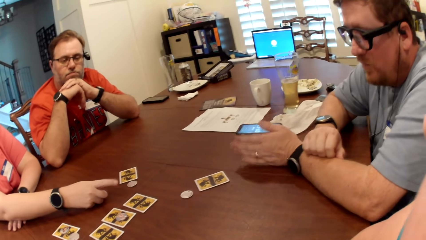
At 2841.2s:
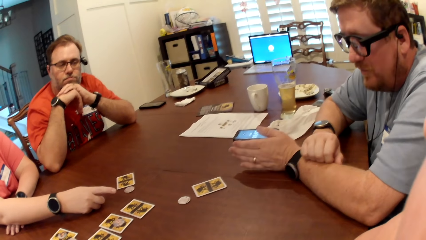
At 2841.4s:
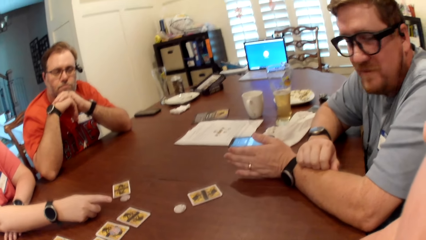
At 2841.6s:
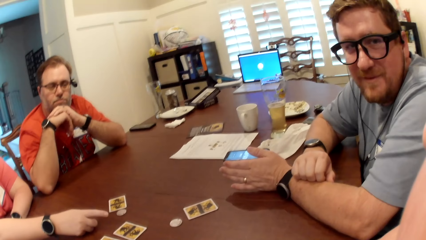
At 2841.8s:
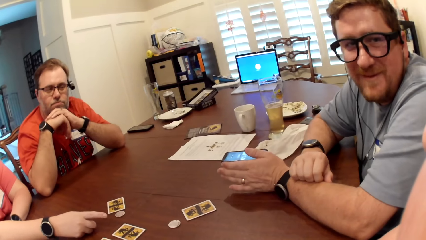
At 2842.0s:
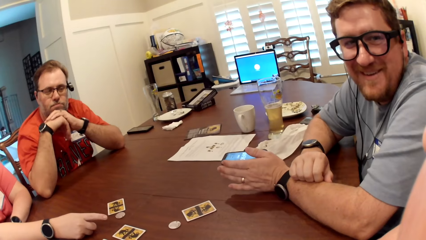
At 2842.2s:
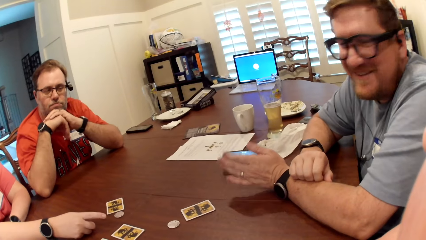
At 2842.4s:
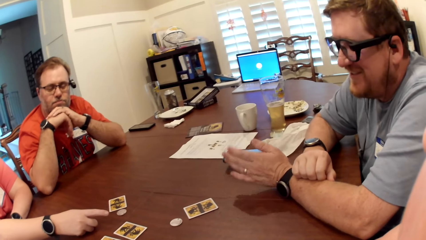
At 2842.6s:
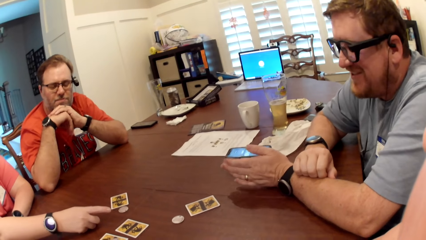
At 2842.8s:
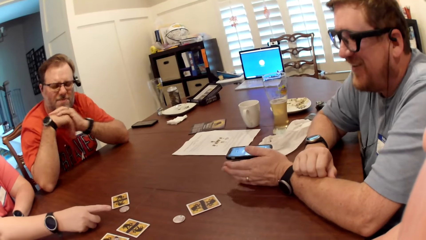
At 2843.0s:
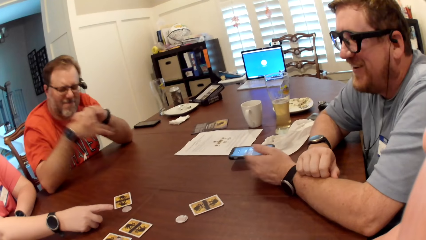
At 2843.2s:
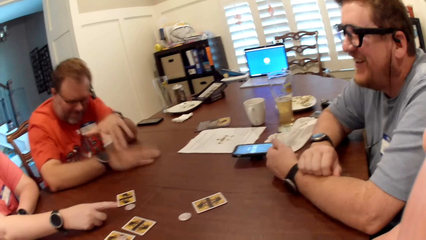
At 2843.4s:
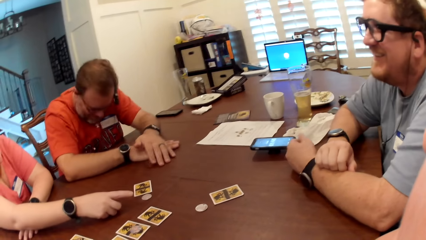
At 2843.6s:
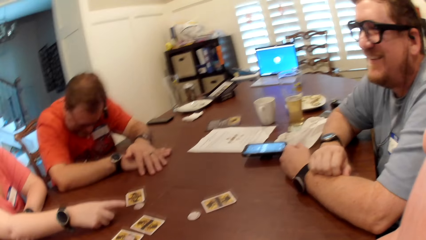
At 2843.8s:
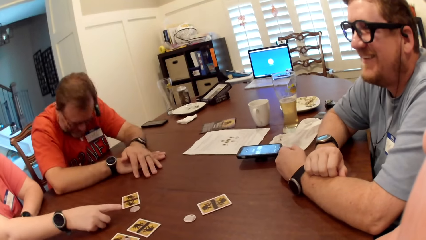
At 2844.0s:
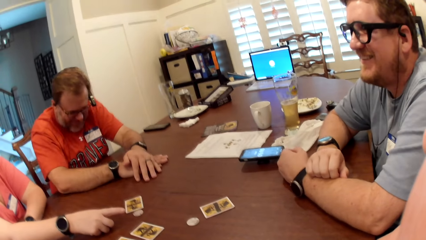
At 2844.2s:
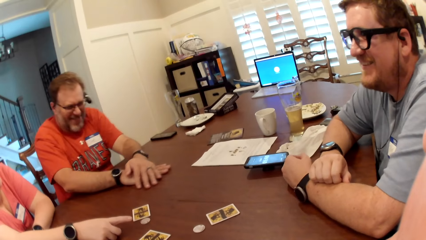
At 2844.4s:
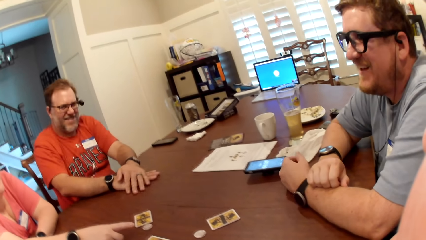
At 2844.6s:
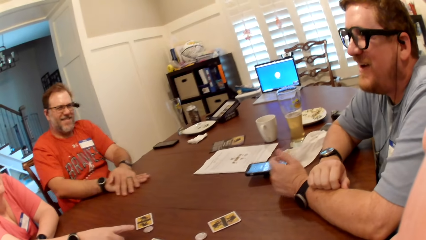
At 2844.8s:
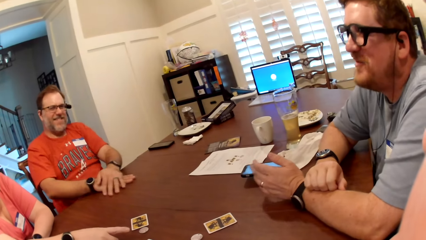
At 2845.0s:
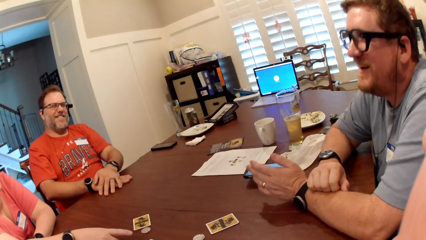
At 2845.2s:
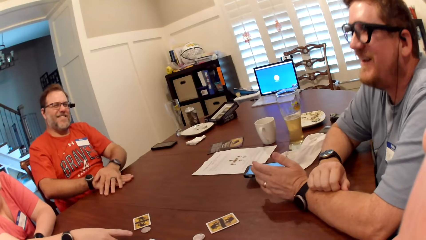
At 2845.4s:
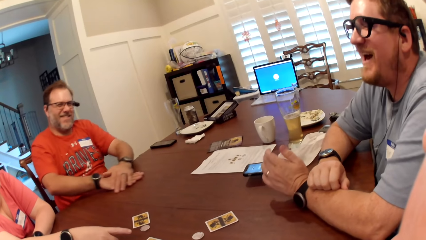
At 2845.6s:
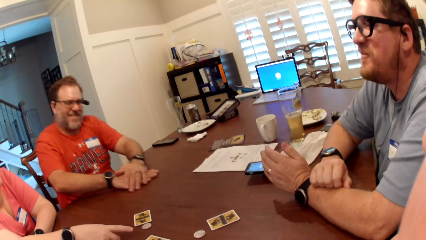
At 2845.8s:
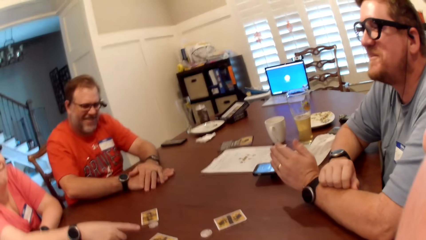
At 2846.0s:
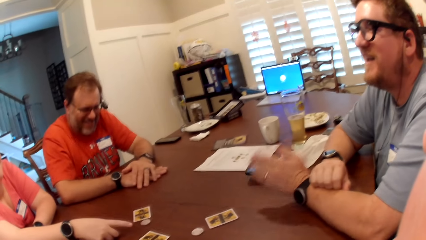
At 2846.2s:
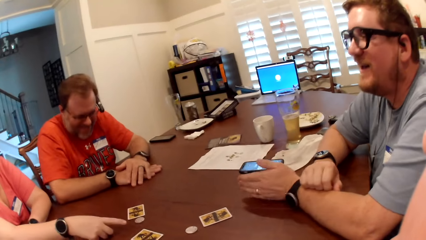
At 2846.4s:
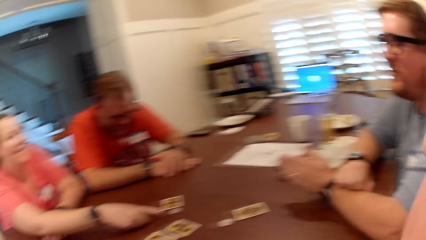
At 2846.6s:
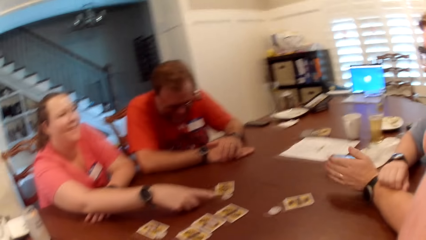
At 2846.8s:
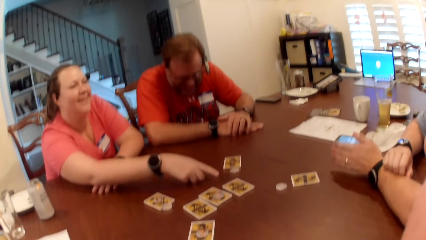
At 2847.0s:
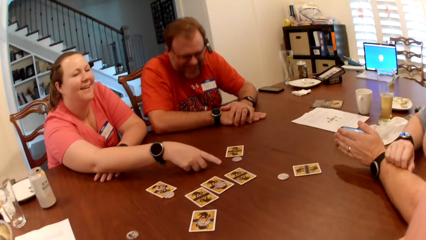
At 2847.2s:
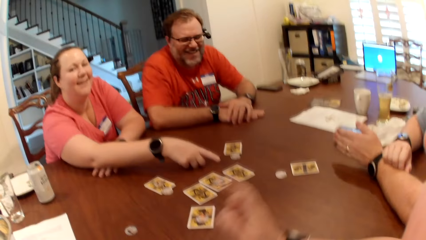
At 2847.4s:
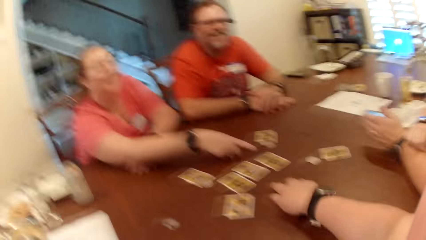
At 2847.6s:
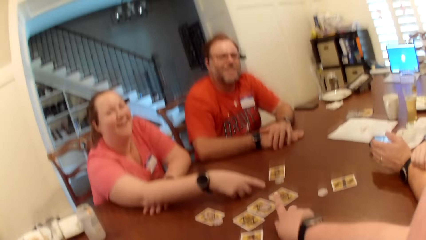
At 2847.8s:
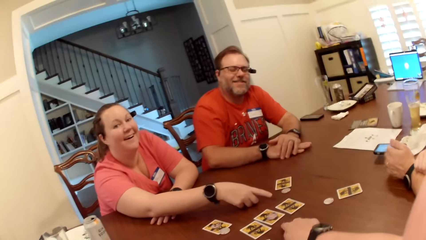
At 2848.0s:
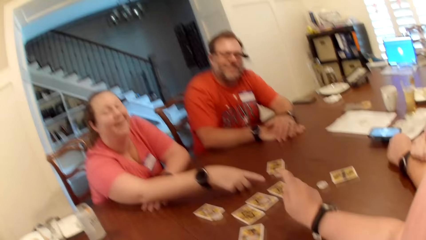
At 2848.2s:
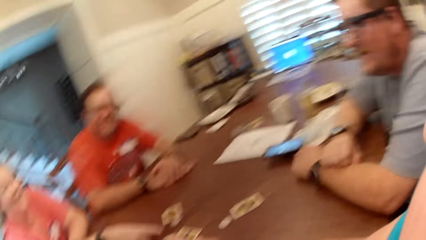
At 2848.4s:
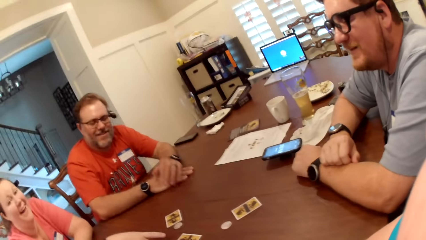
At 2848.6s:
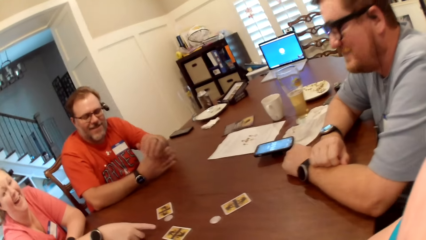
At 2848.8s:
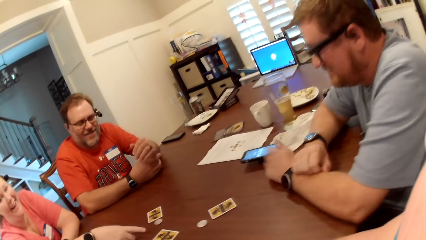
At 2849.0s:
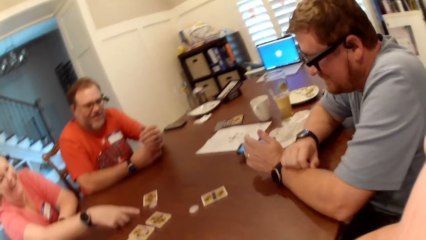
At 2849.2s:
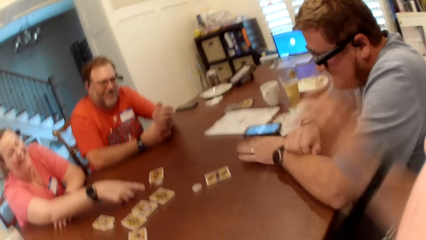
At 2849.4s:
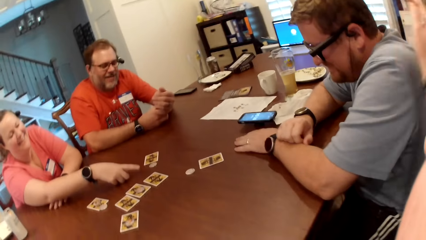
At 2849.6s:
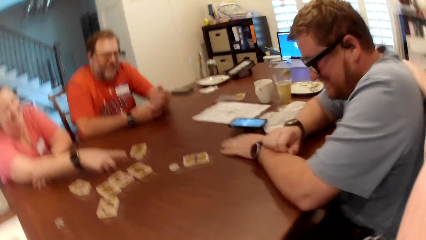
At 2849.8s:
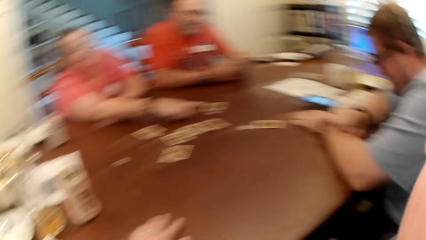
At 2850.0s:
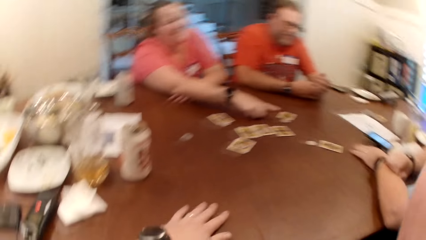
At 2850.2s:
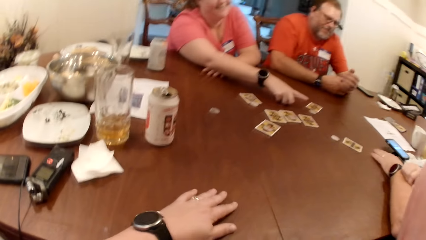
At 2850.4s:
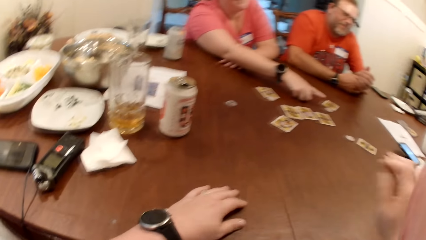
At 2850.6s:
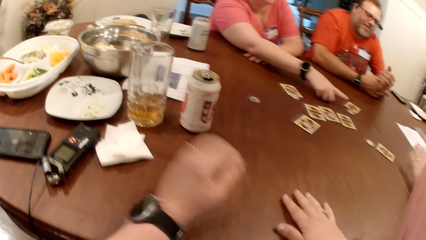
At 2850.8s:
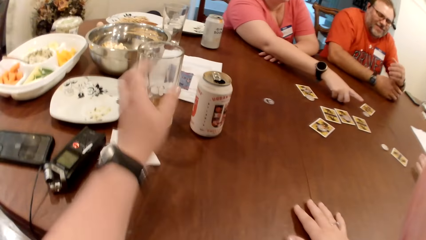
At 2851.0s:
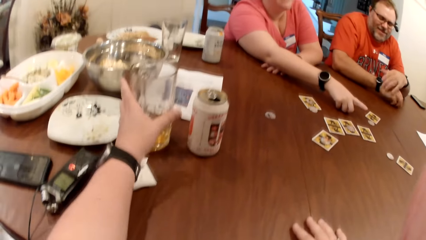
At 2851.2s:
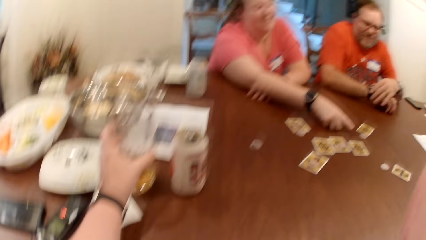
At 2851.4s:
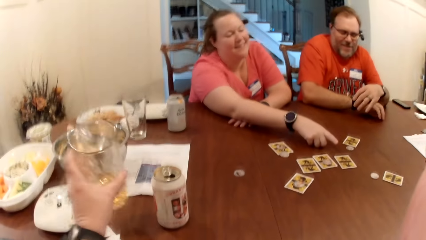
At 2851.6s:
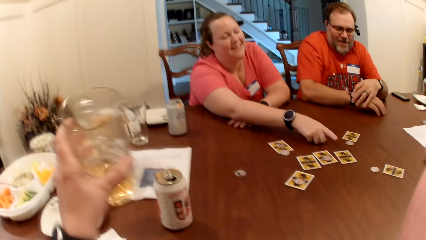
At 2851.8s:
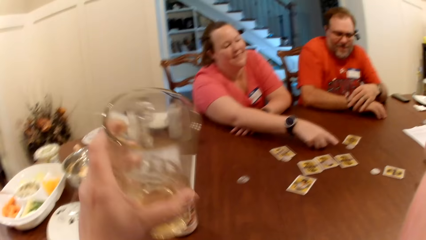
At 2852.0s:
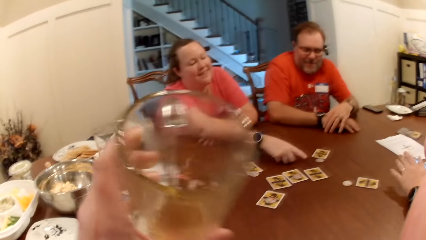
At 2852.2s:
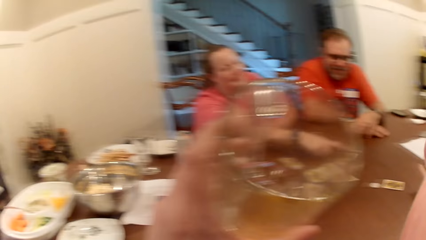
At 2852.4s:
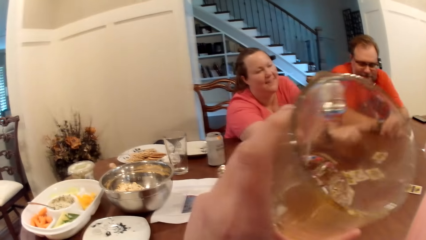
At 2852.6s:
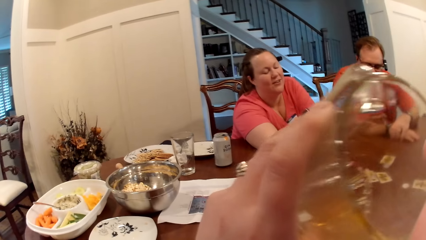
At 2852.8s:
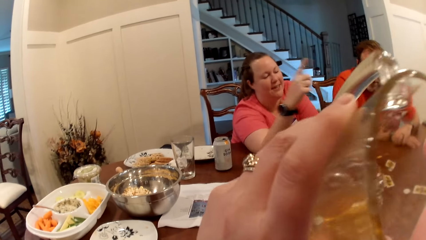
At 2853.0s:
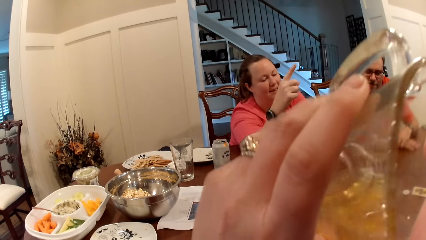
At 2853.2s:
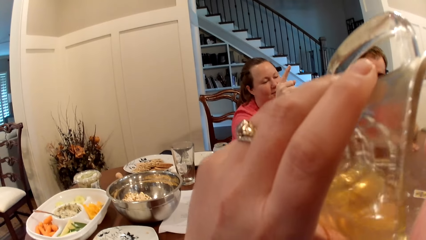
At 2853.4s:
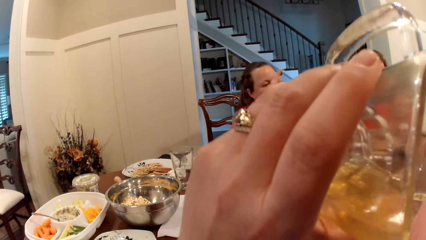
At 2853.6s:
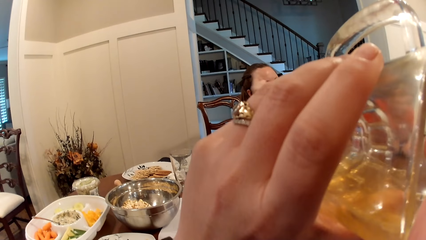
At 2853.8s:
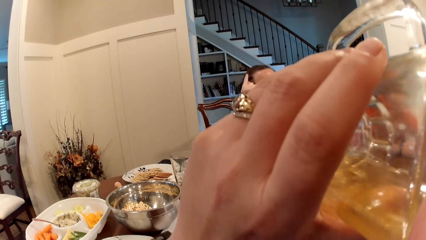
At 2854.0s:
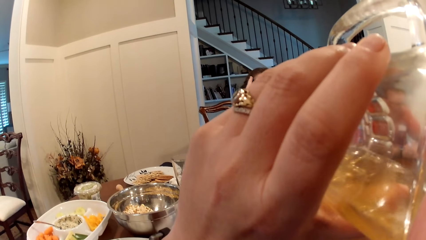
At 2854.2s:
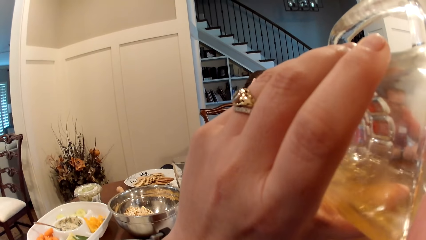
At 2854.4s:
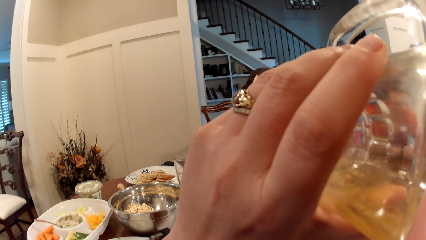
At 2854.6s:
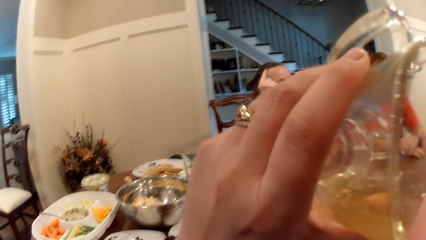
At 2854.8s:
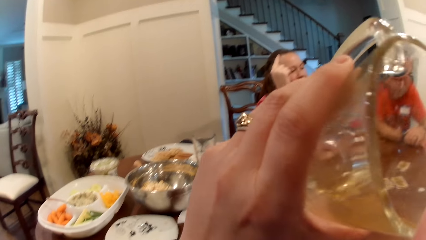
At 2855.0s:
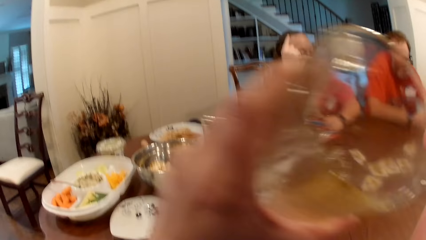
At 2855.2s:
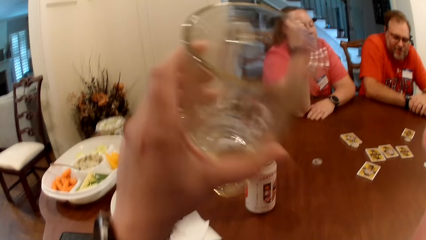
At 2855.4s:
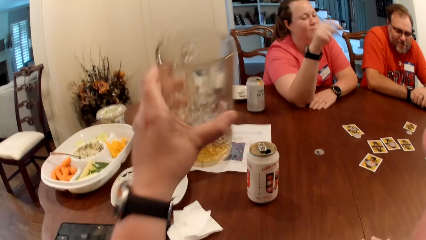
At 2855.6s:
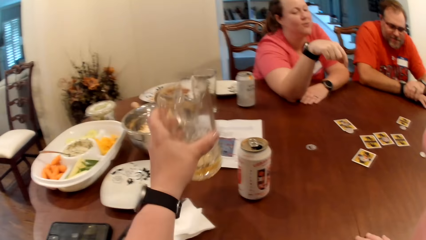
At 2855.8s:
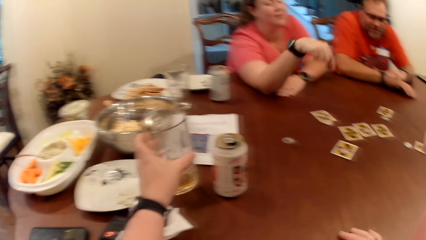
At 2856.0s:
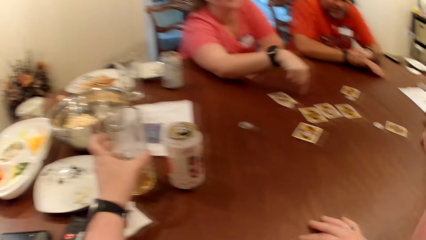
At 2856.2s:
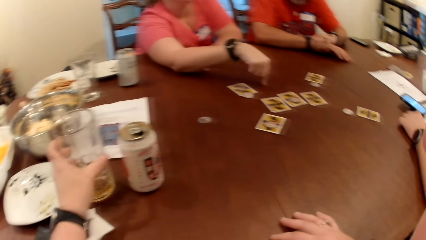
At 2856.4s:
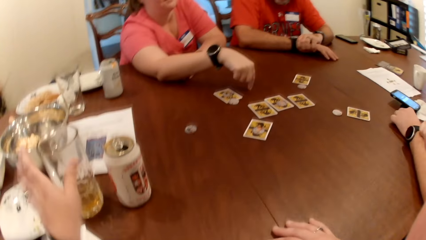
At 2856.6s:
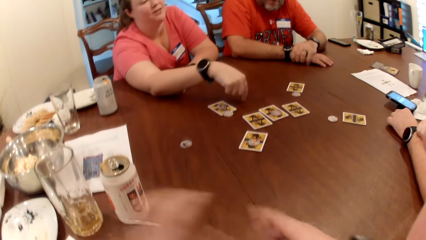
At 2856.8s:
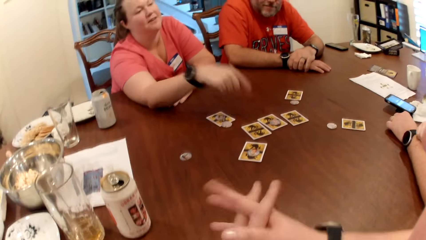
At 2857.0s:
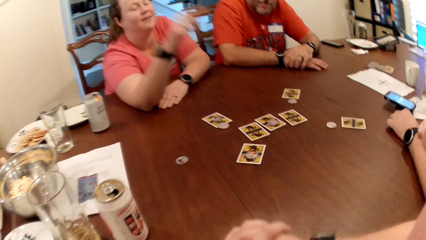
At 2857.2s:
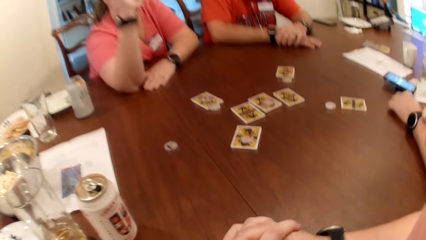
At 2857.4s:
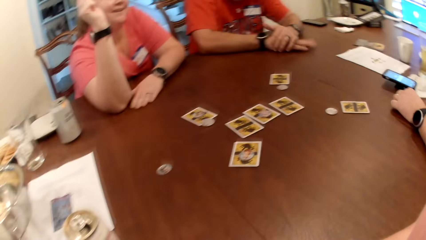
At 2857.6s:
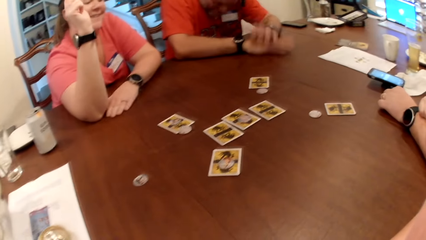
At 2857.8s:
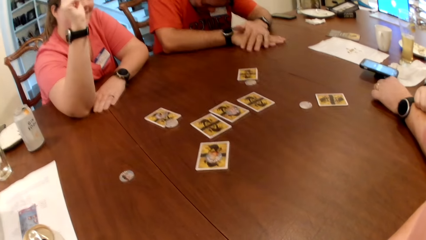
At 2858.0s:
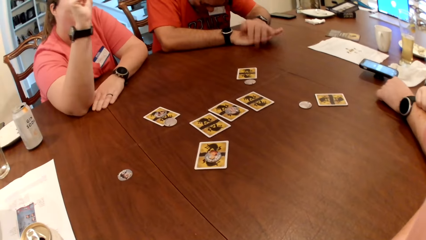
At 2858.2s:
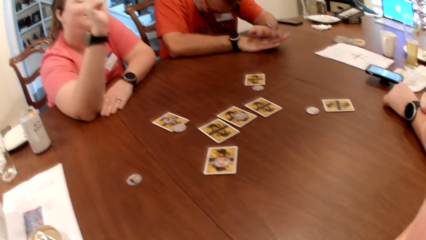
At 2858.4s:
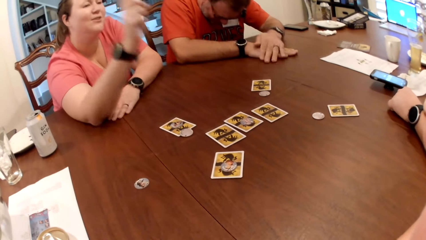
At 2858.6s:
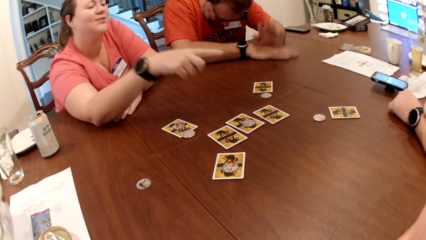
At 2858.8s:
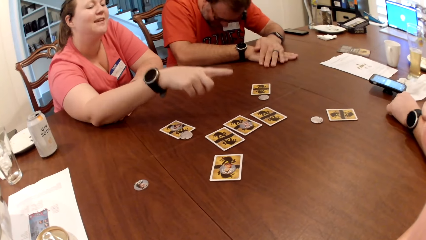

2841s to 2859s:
A man waves his hands. Another man puts his hands on the table. The camera wearer points to the cards on the table. She touches the table. She touches the first man at his back with her right hand. She picks up a cup or glass of beer from the table with her left hand. She drinks from the cup of beer in her left hand. She puts down the glass cup. A woman touches the table with her right finger. The camera wearer folds her fingers together. The woman gestures with her right hand.
